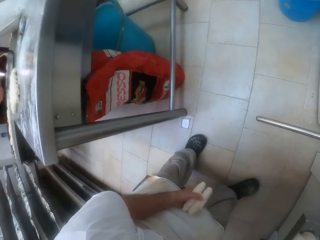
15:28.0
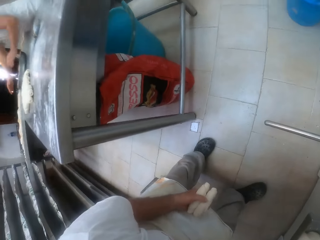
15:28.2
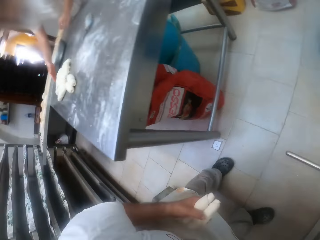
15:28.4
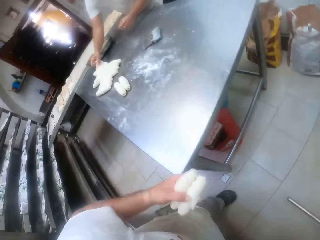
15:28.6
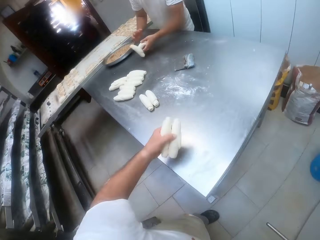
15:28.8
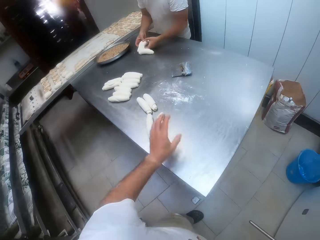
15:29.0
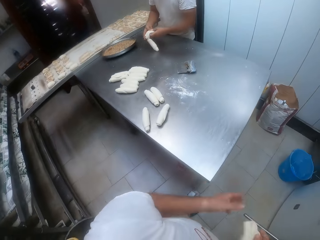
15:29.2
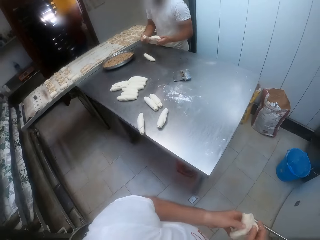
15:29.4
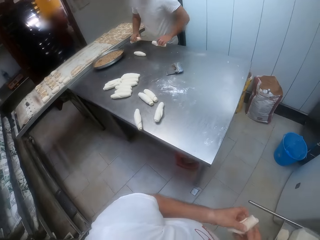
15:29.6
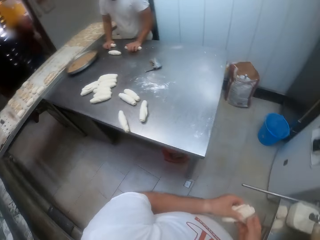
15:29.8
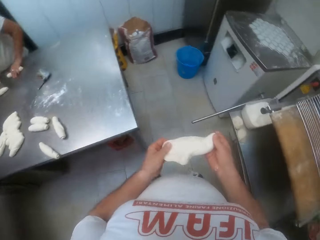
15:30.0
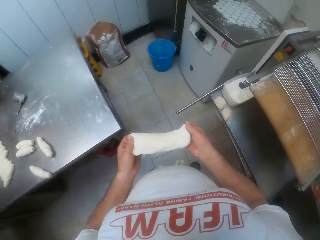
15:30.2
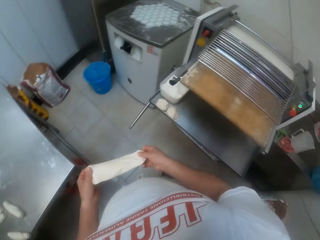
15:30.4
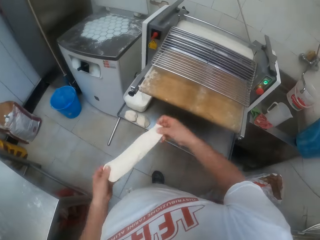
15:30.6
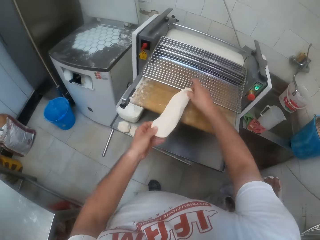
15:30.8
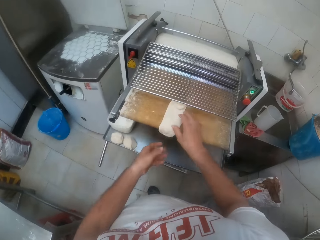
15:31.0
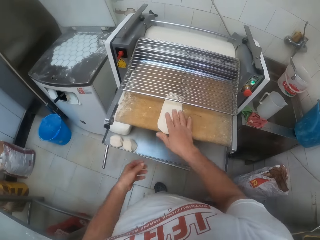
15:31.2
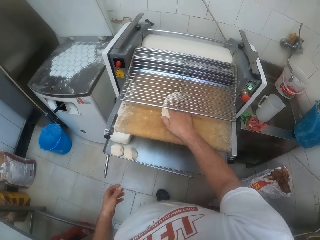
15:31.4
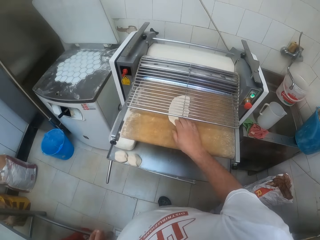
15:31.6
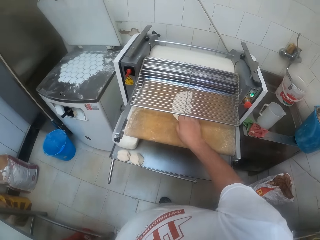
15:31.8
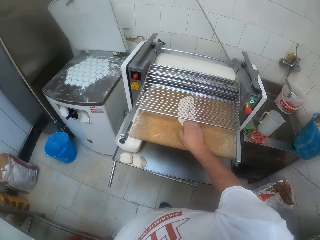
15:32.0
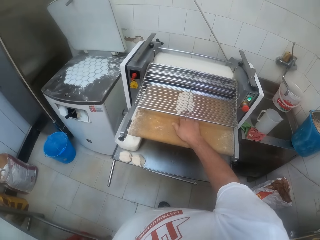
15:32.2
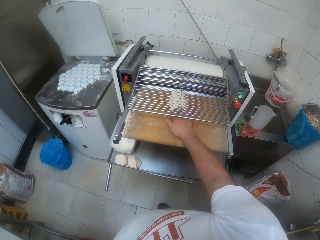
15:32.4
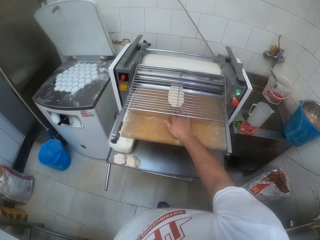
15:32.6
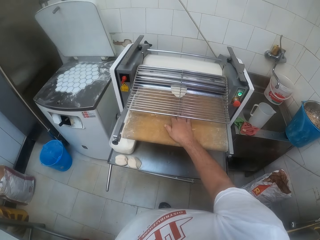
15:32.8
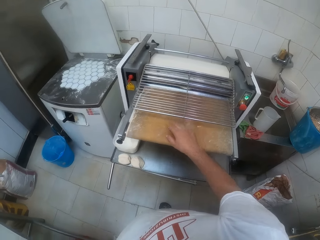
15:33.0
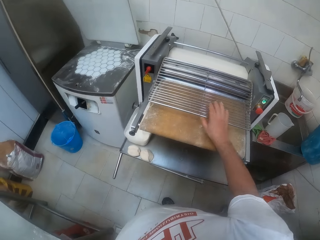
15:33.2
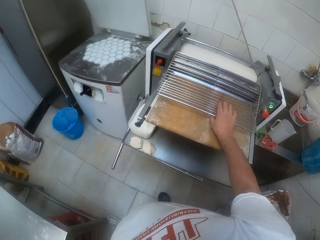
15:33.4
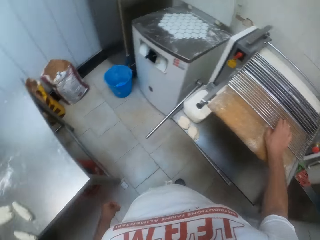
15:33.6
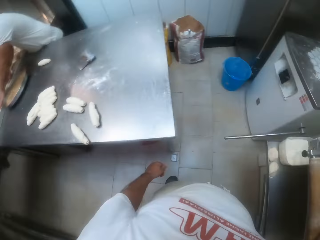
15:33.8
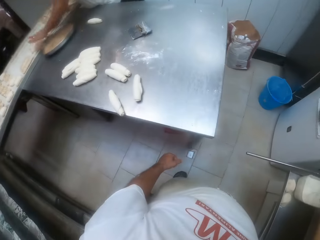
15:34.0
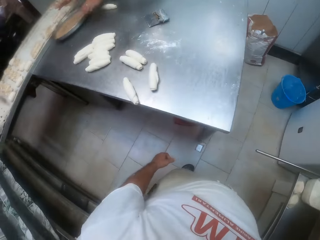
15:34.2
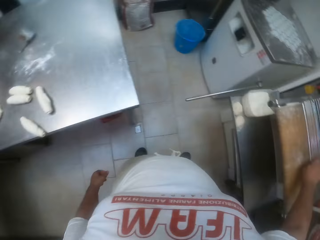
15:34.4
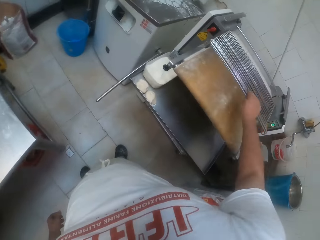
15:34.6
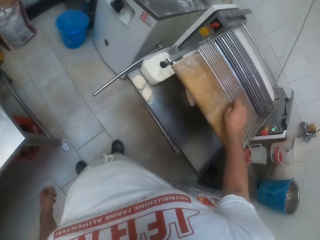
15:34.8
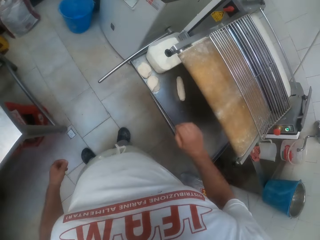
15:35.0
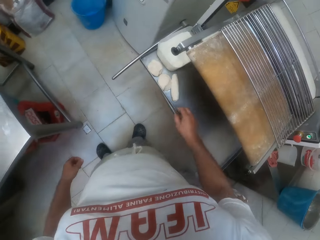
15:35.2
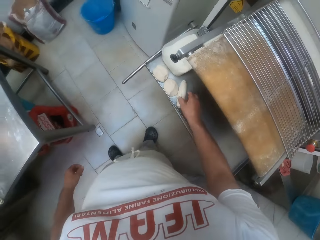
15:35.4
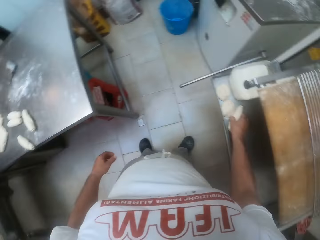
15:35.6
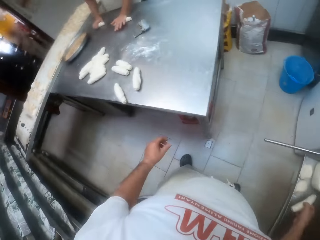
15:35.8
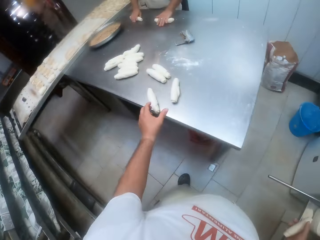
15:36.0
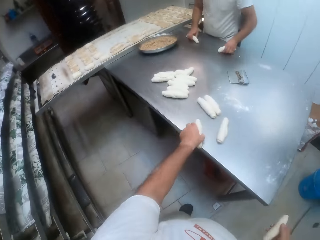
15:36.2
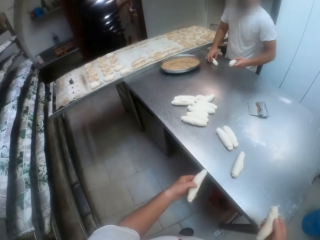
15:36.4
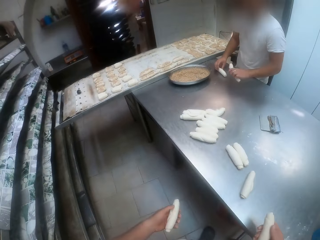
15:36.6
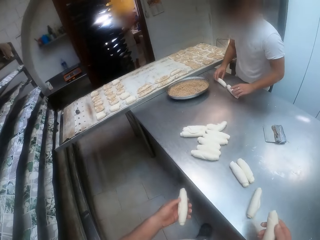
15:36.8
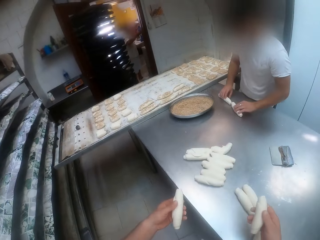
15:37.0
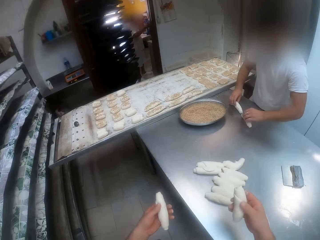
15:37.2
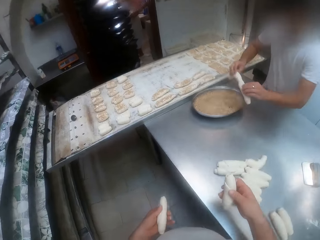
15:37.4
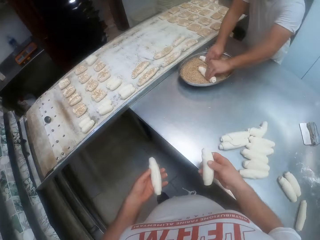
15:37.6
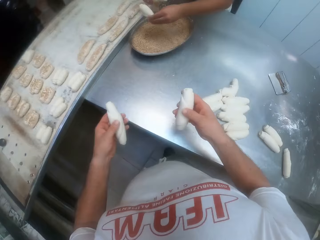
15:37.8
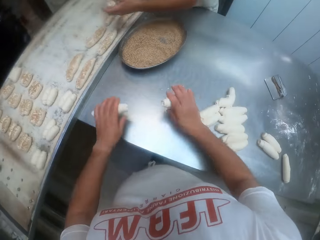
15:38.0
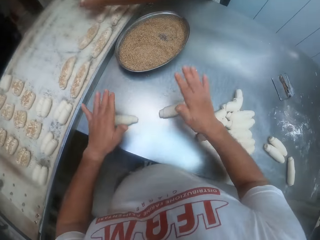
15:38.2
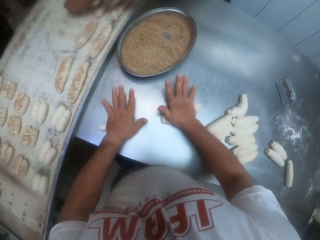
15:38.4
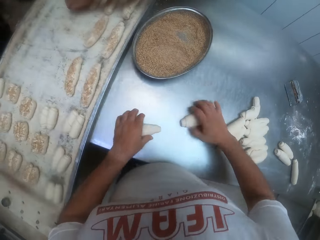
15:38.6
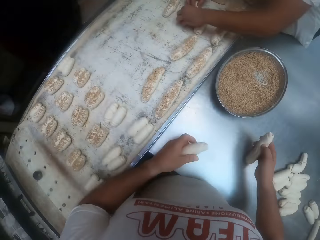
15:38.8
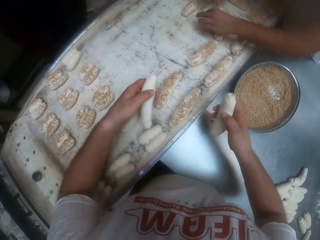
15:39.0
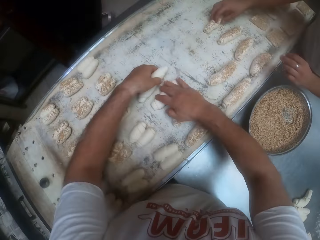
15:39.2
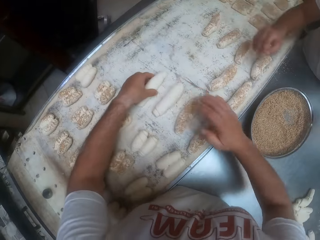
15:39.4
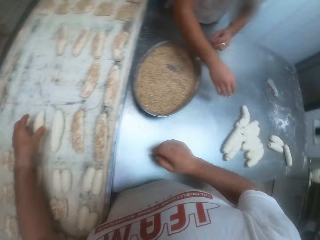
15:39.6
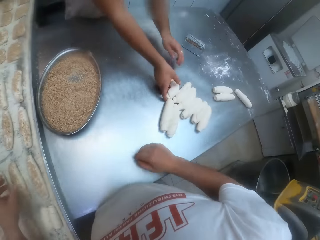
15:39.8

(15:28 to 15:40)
A man picks up some doughs on the countertop with his right hand. The camera wearer drops the doughs in his left hand on the countertop. He spreads out a dough in his hands. The man drops the dough in his right hand on the countertop and drops the dough in his left hand on the countertop. The camera wearer drops the dough on the dough sheeter. He picks up a dough under the dough sheeter with his right hand. The man picks up the dough on the countertop with his left hand. The camera wearer picks up a dough on the countertop with his left hand. The man drops the dough in his left hand on the countertop, dips the dough in his left hand in the gluten in the bowl on the countertop and dips the dough in his right hand in the gluten in the bowl on the countertop. The camera wearer drops the dough in his left hand on the countertop, drops the dough in his right hand on the countertop, presses the dough on the countertop with his right hand and presses the dough on the countertop with his left hand. The man drops the doughs on the tray on the countertop. The camera wearer taps the dough with his hand. He moves a dough from the countertop to the tray on the countertop with his left hand and moves a dough from the countertop to the tray on the countertop with his right hand.

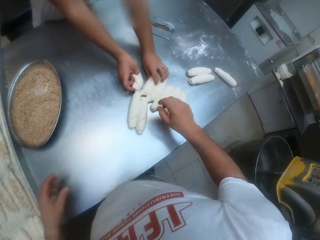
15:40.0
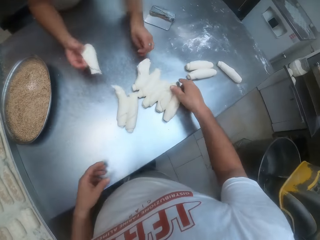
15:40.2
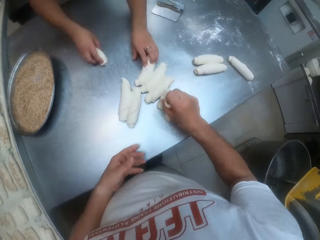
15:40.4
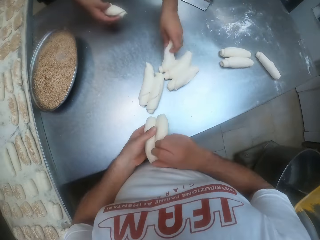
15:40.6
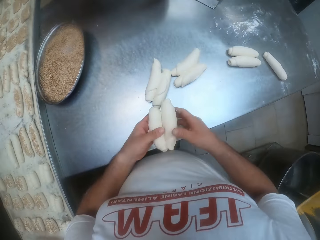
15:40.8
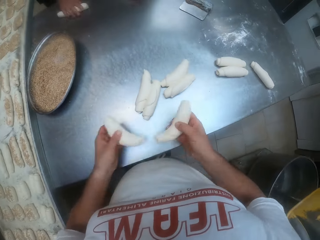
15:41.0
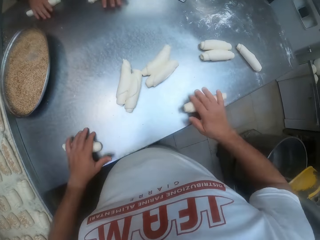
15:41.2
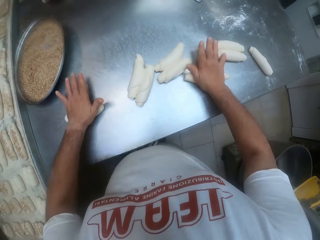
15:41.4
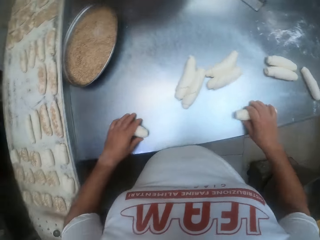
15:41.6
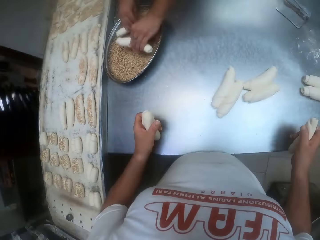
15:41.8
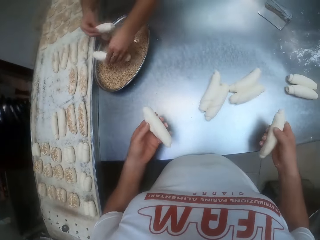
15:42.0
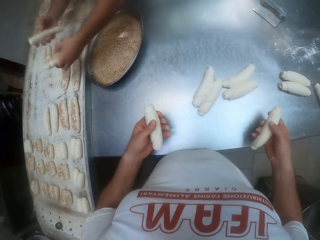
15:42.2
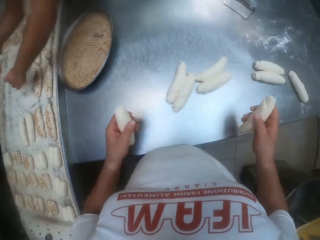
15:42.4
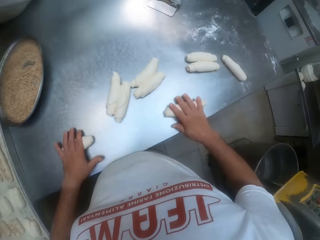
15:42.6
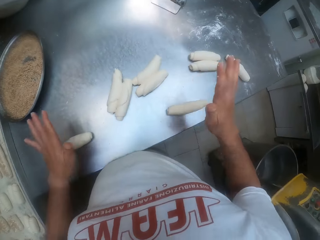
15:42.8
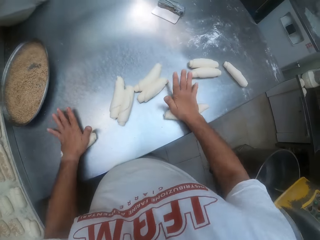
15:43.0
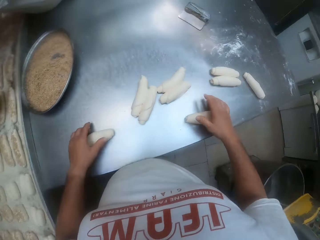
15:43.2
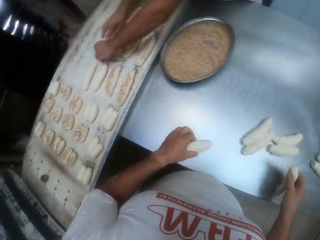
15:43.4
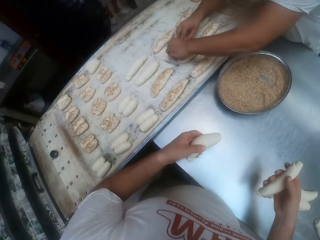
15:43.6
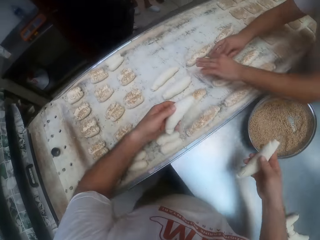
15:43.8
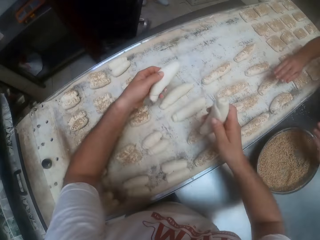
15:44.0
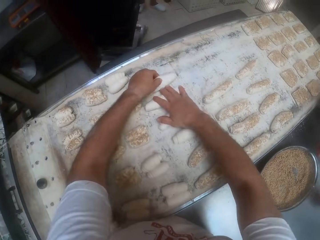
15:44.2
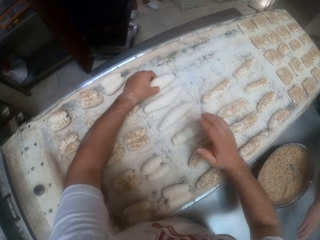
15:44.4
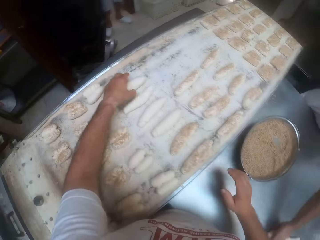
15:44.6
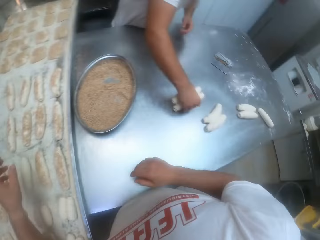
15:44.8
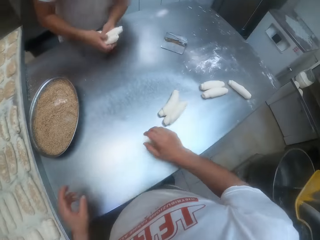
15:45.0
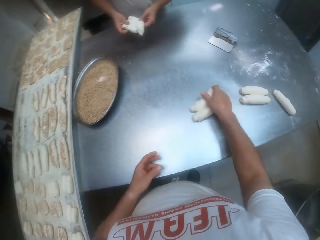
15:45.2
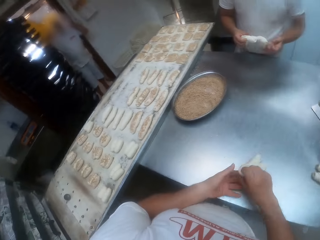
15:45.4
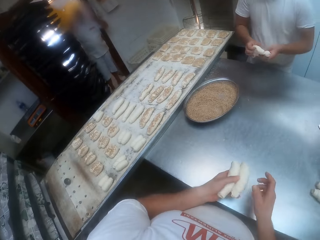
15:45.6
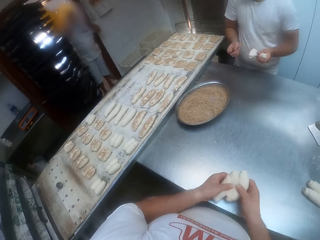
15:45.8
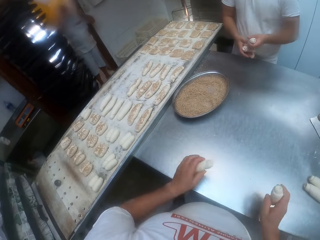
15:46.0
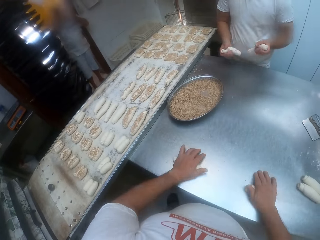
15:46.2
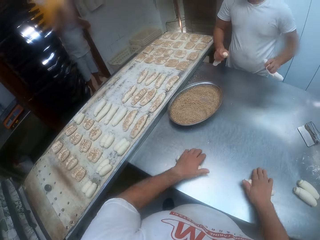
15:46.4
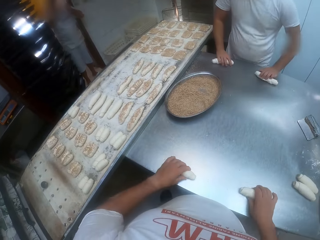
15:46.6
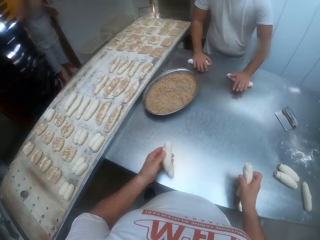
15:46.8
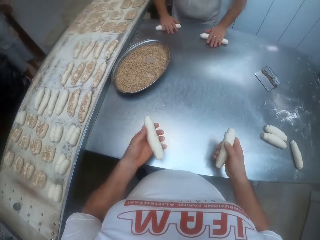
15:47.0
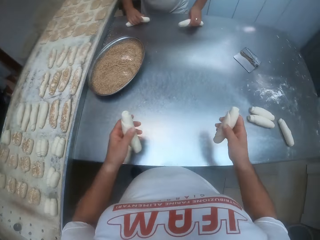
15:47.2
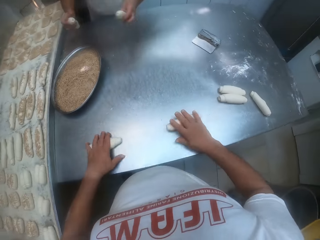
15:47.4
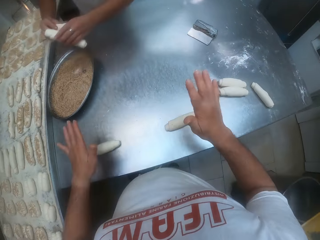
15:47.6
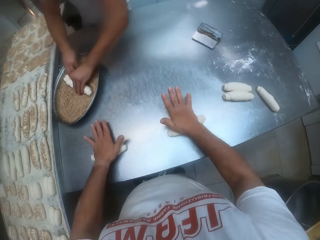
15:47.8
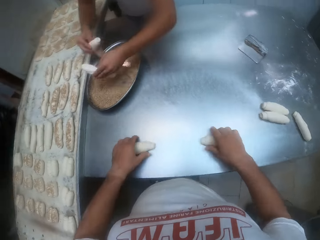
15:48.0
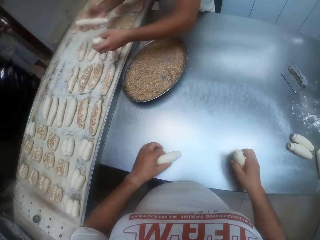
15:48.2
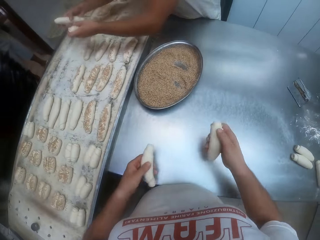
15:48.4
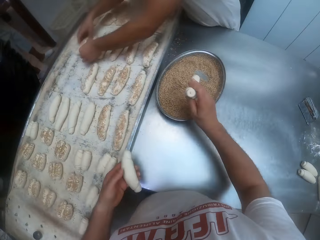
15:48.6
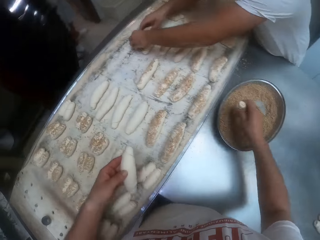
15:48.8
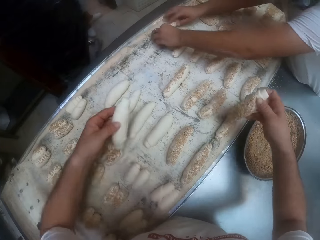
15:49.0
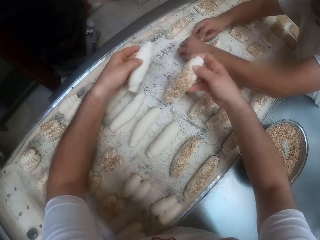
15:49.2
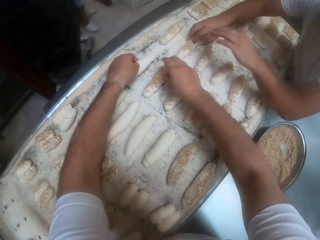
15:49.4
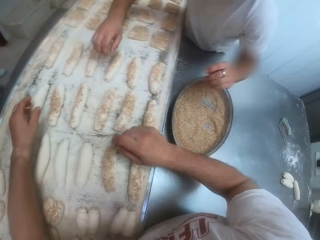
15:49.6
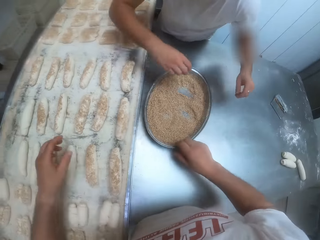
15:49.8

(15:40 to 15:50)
A man picks up a dough on the countertop with his right hand. The camera wearer picks up some doughs on the countertop with his right hand. The man picks up a dough on the countertop with his left hand. The camera wearer switches the doughs to his left hand. He picks up one of the doughs from his left hand with his right hand. The man rolls the dough in his left hand on the countertop and rolls the dough in his right hand on the countertop. The camera wearer rolls the doughs on the countertop with both hands. He picks up the dough on the countertop with his left hand and picks up the dough on the countertop with his right hand. The man dips the dough in his right hand in the gluten in the bowl on the countertop and dips the dough in his left hand in the gluten in the bowl on the countertop. The man drops the doughs on the tray. The camera wearer drops the dough in his right hand on the countertop and drops the dough in his left hand on the countertop. He presses the dough on the countertop with his left hand and presses the dough on the countertop with his right hand. He moves a dough from the countertop to the tray on the countertop with his left hand and moves a dough from the countertop to the tray on the countertop with his right hand. The man picks up some doughs on the countertop with his right hand. The camera wearer picks up some doughs on the countertop with his right hand. He switches the doughs to his left hand. The man divides the dough in his hands into two. The camera wearer rolls the doughs on the countertop with both hands. The man rolls the dough in his left hand on the countertop and rolls the dough in his right hand on the countertop. The camera wearer picks up the dough on the countertop with his right hand and picks up the dough on the countertop with his left hand. He presses the dough on the countertop with his left hand and presses the dough on the countertop with his right hand. The man dips the dough in his right hand in the gluten in the bowl on the countertop and dips the dough in his left hand in the gluten in the bowl on the countertop. The man drops the doughs on the tray on the countertop. The camera wearer dips the dough in the gluten in the bowl on the countertop with his right hand. He drops the dough in his right hand on the tray on the countertop and drops the dough in his left hand on the tray on the countertop.
